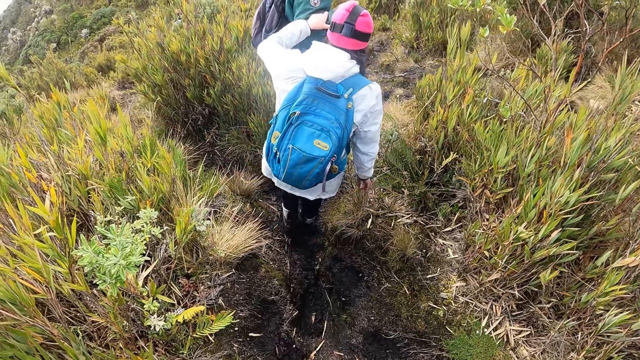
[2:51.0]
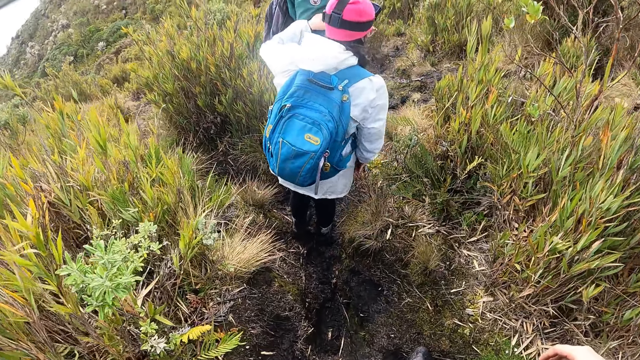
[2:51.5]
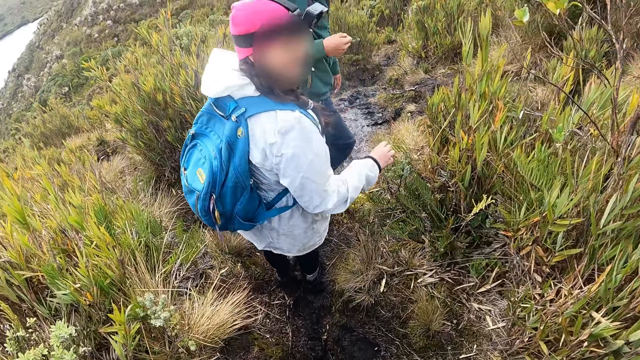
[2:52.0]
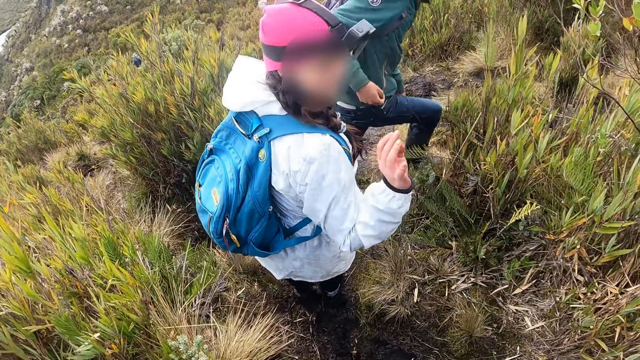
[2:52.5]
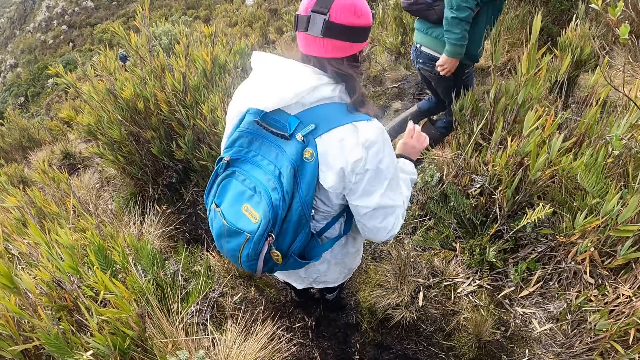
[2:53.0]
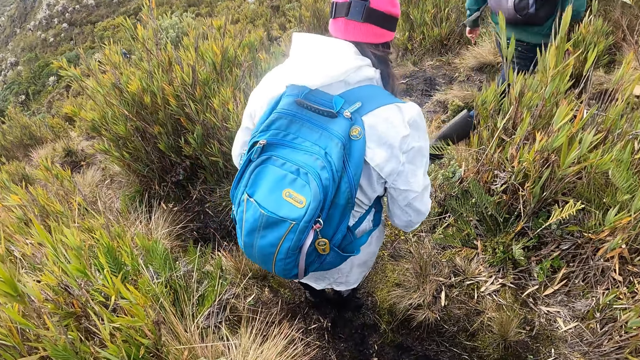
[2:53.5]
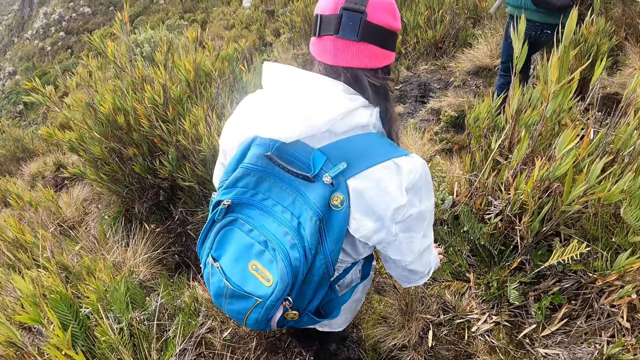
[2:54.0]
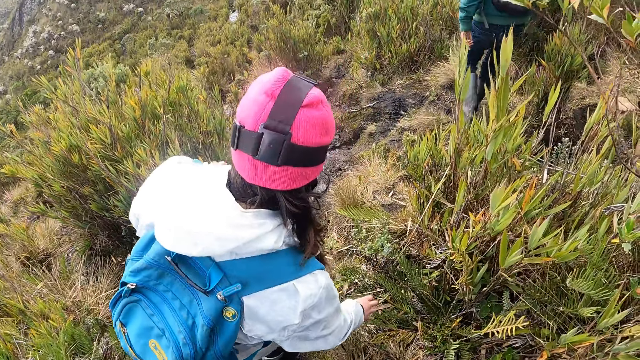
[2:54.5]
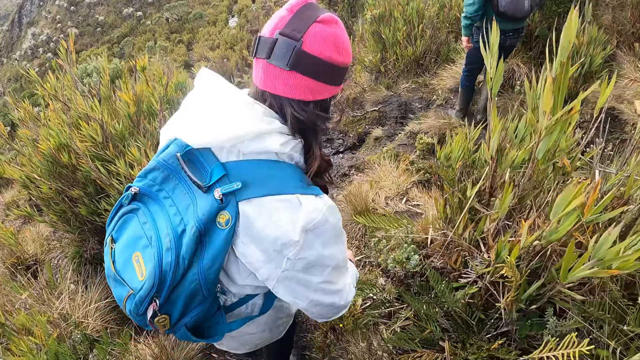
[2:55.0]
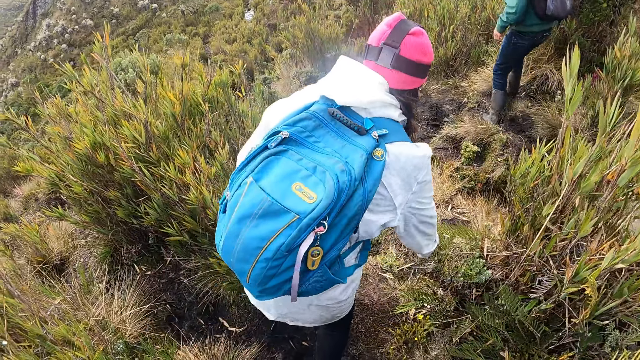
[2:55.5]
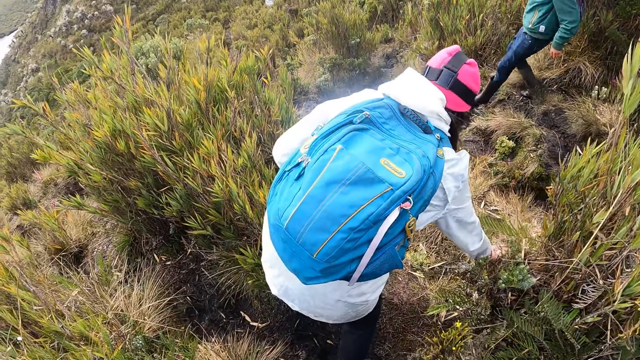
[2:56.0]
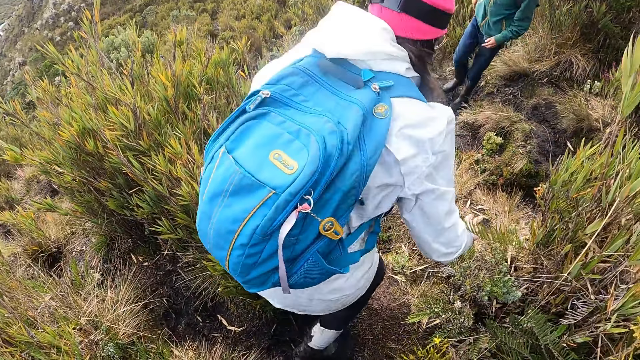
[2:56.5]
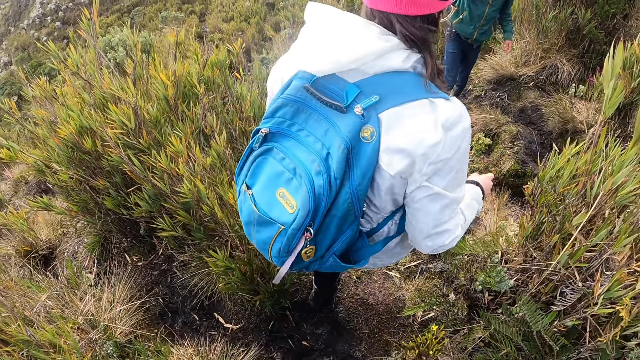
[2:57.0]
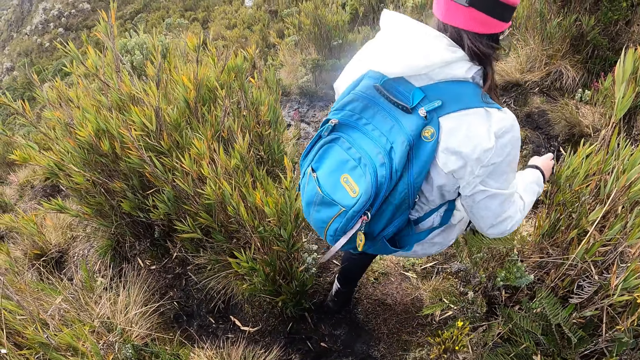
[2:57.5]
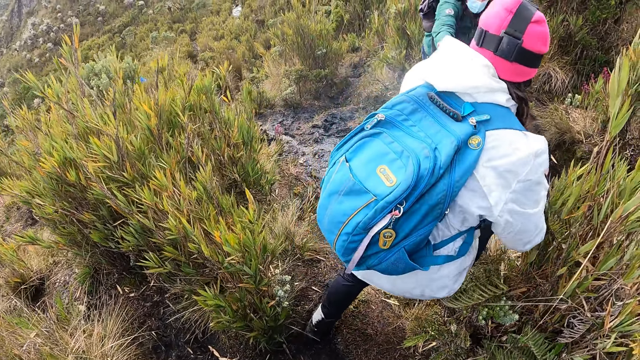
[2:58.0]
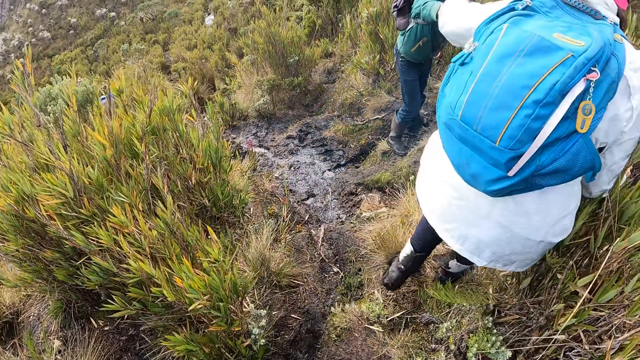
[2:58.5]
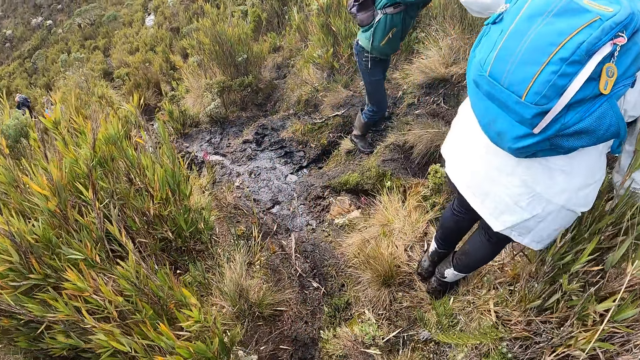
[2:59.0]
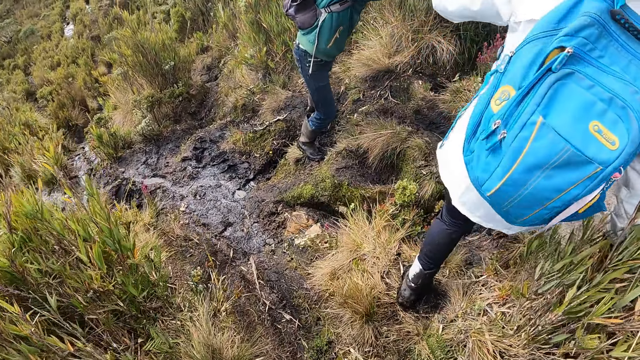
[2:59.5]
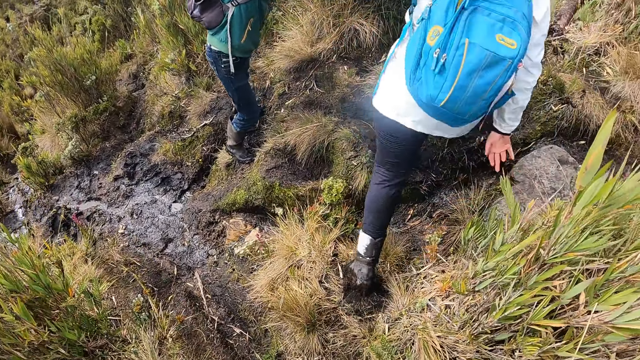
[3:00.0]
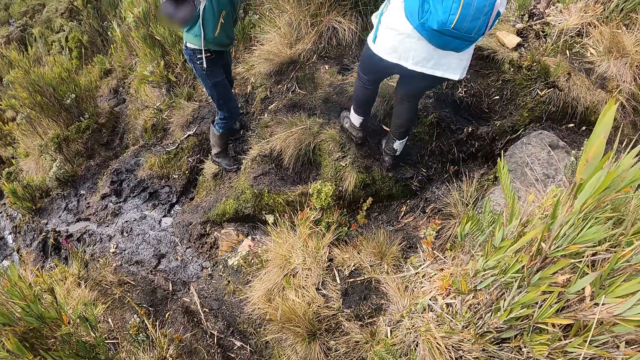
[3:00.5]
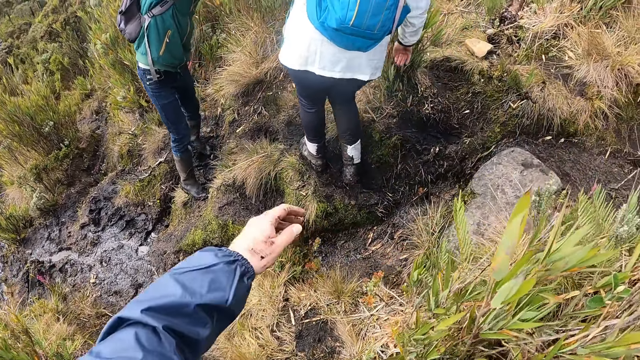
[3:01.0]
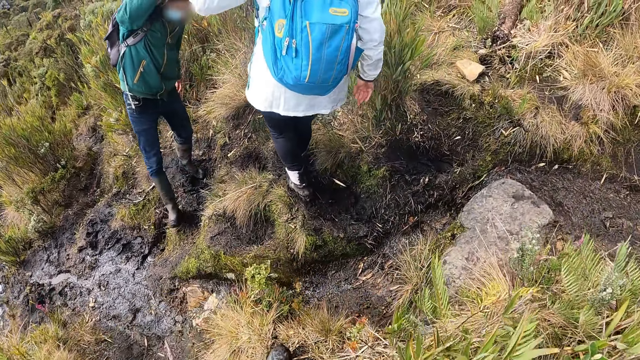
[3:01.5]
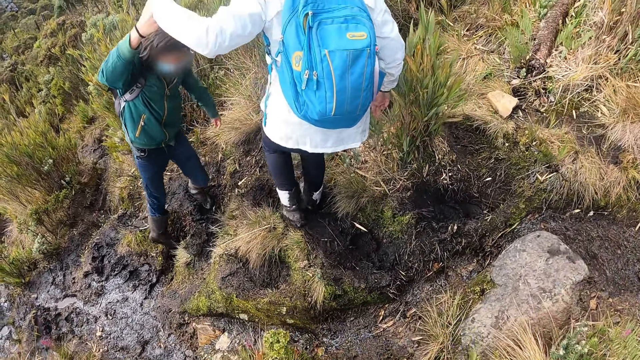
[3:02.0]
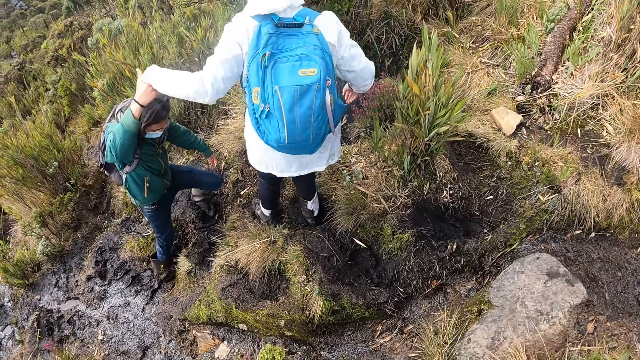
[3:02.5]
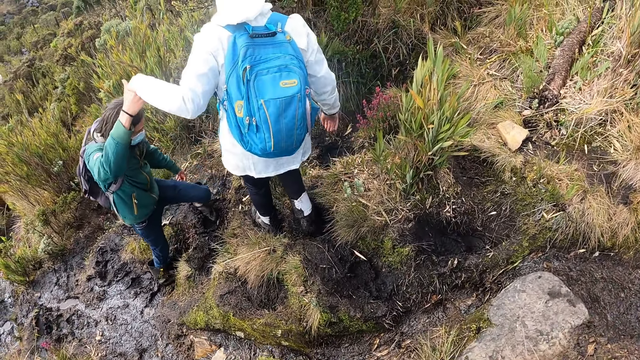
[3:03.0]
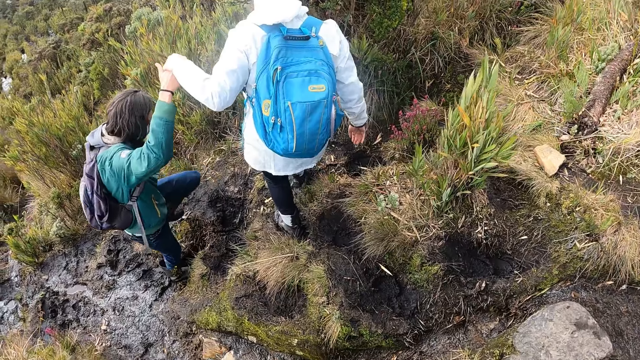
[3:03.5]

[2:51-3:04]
A woman looks back and waves at the camera wearer. The woman touches the ground with her right hand. She steps on the thicket. The woman holds a man with her left hand. The camera wearer moves the left hand. The woman crosses a trench. The camera wearer moves the left hand. The woman walks on the thicket with another person.

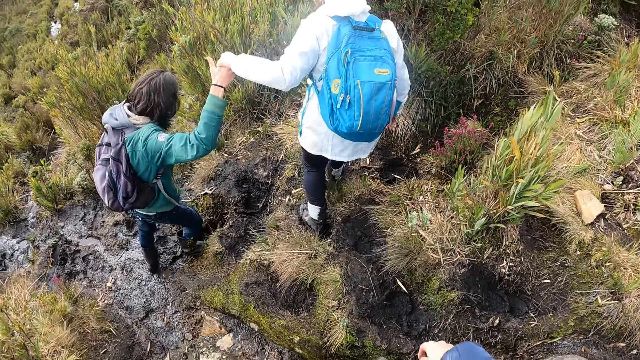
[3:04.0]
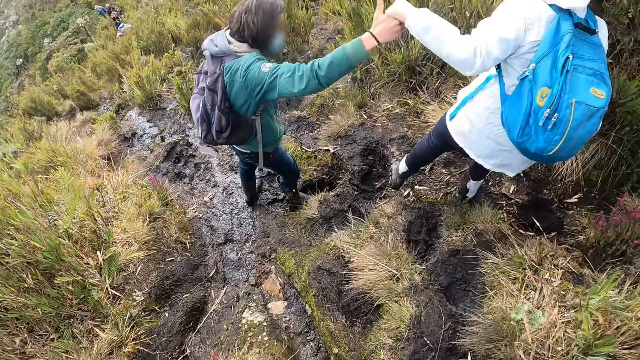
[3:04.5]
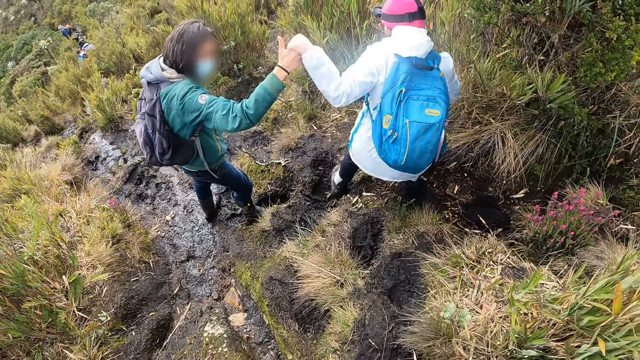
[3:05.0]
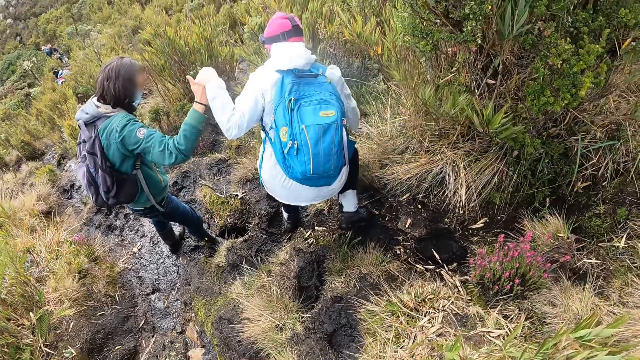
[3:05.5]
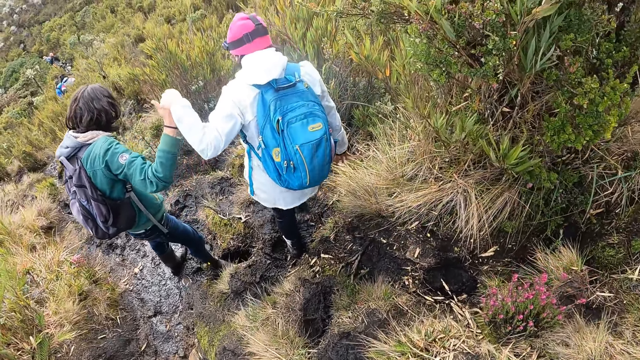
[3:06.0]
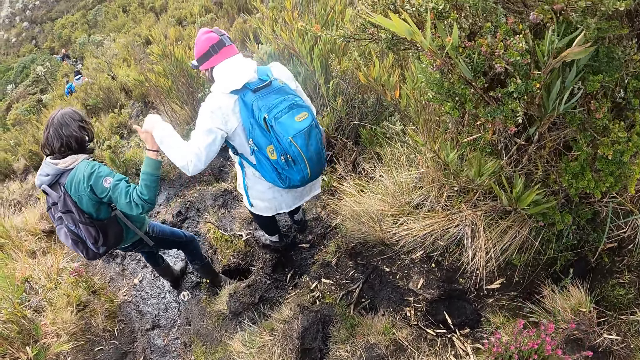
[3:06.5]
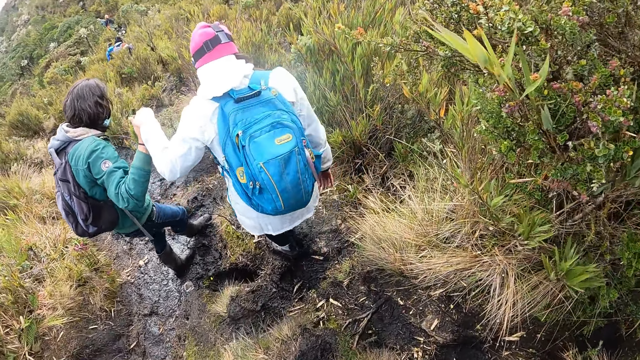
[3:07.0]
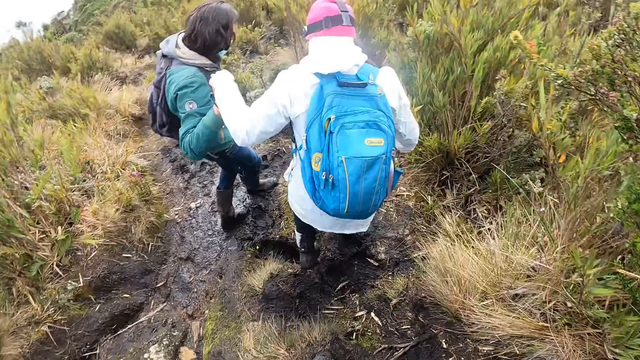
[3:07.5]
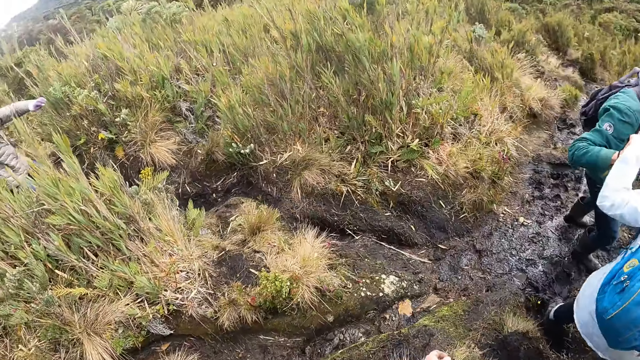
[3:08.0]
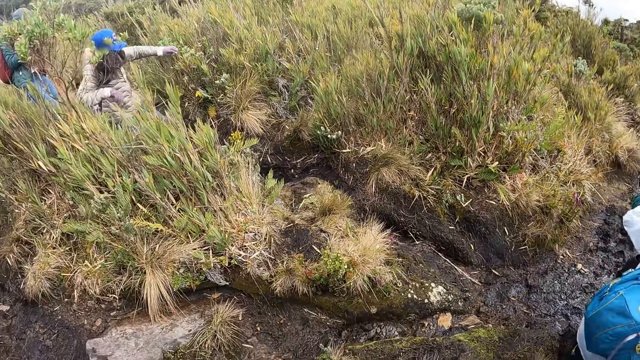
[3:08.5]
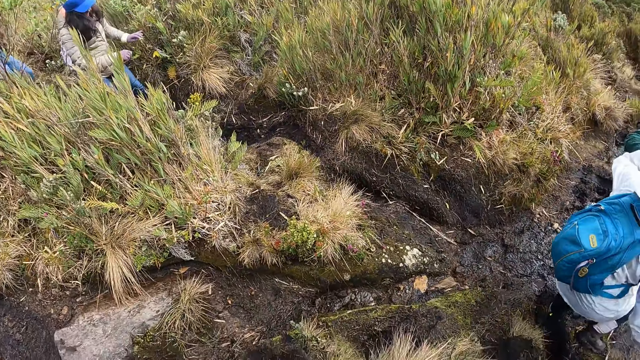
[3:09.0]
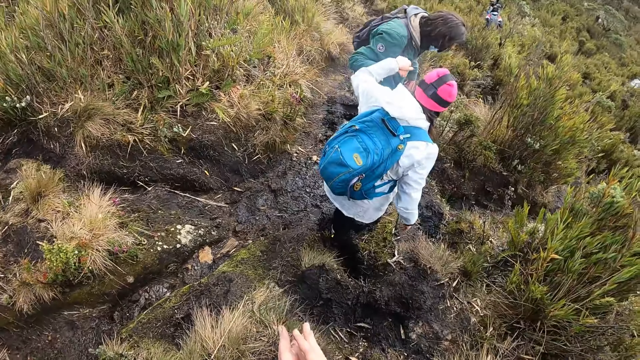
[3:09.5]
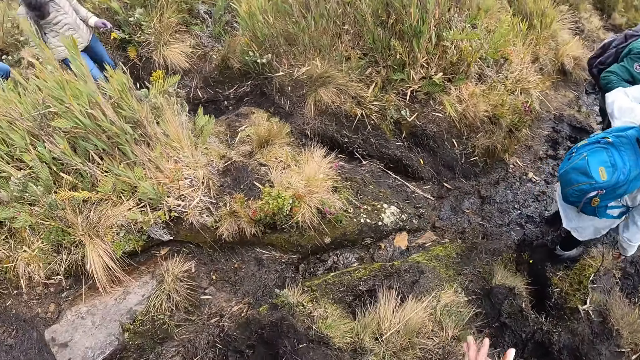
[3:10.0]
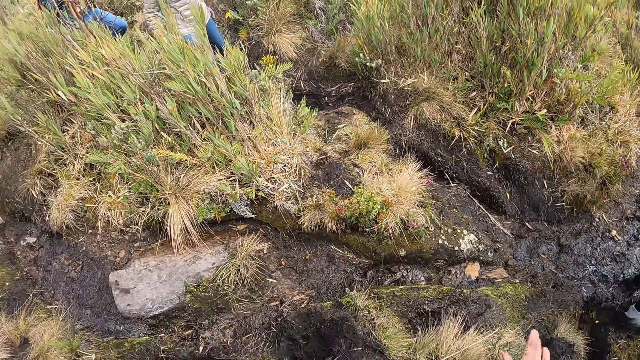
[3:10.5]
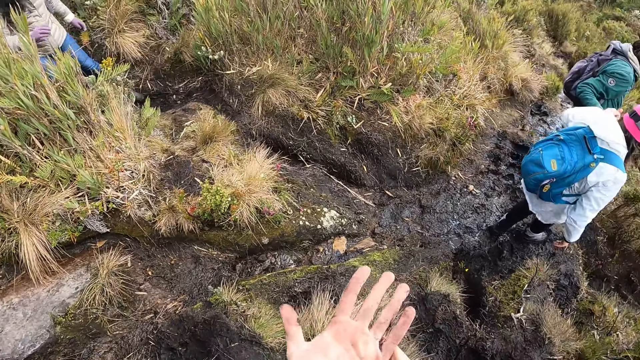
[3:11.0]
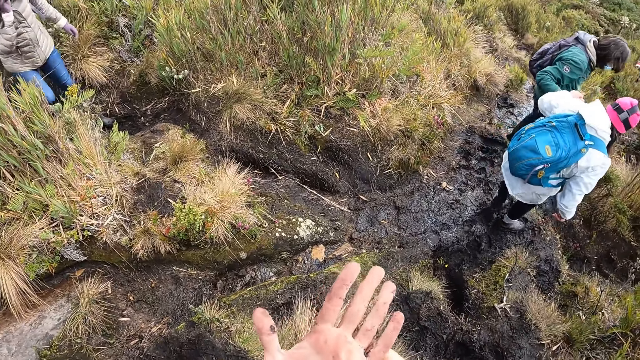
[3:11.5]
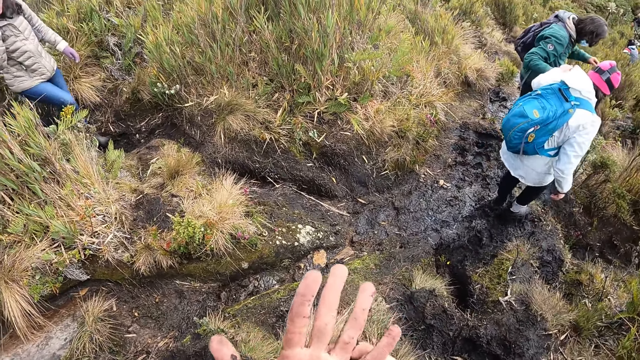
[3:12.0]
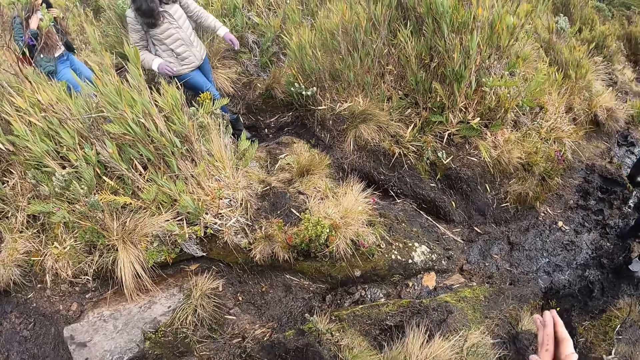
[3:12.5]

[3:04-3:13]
The camera wearer walks on the thicket. A person walks on the thicket with another person. The camera wearer turns around. A third person walks on the thicket. The camera wearer moves hands and looks at the left hand.
